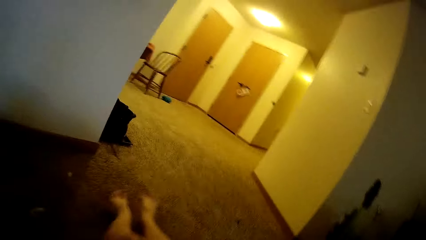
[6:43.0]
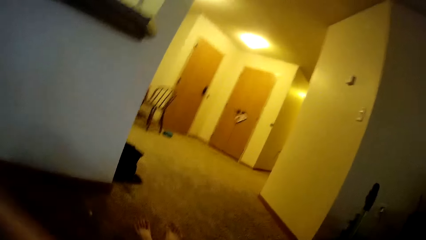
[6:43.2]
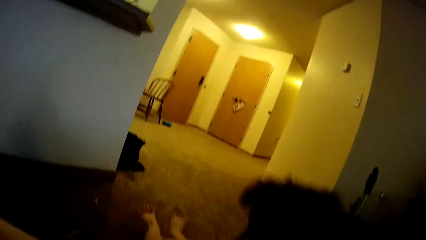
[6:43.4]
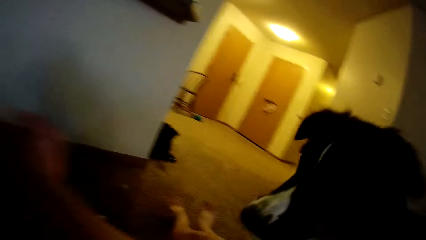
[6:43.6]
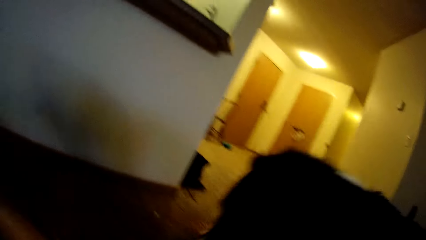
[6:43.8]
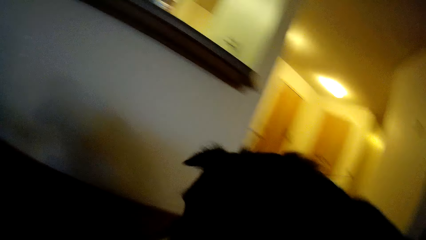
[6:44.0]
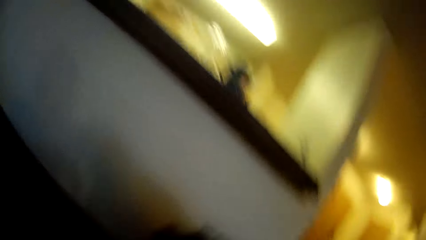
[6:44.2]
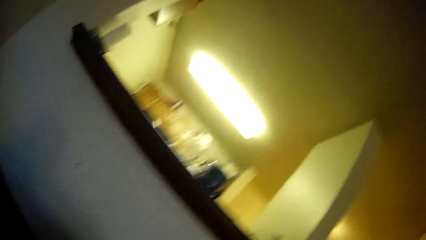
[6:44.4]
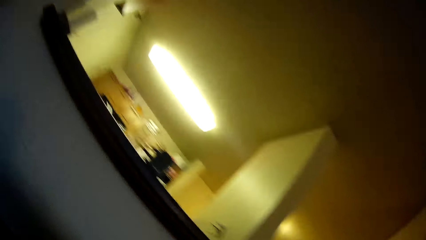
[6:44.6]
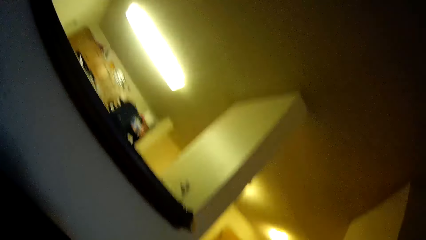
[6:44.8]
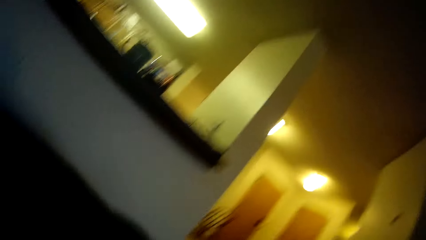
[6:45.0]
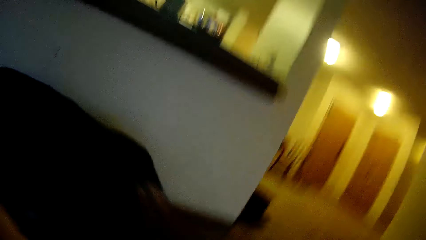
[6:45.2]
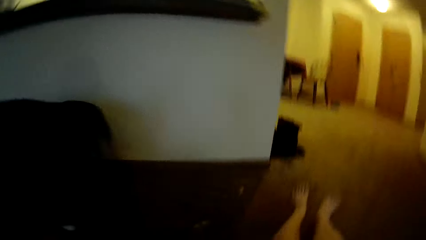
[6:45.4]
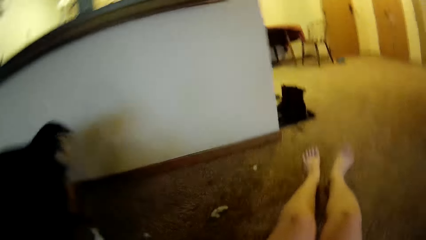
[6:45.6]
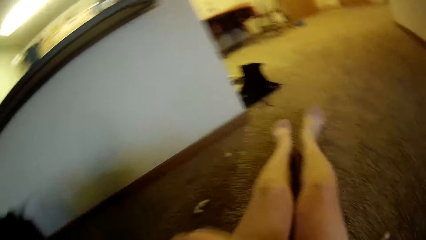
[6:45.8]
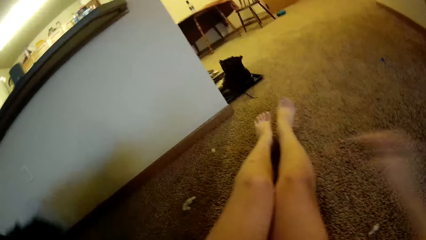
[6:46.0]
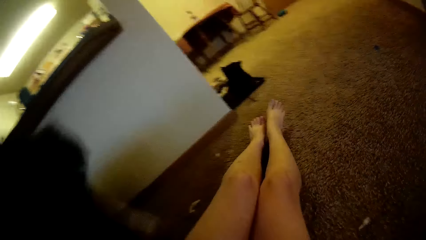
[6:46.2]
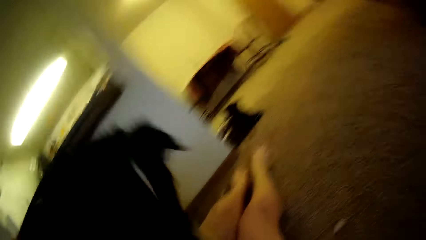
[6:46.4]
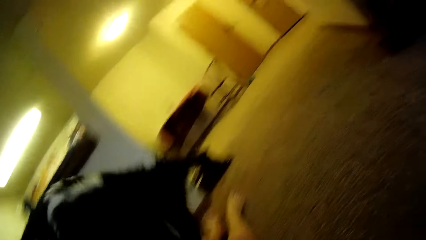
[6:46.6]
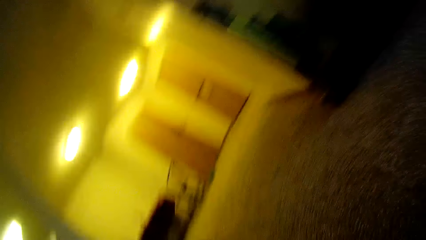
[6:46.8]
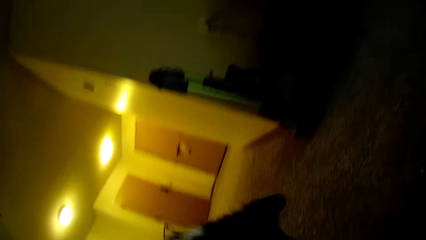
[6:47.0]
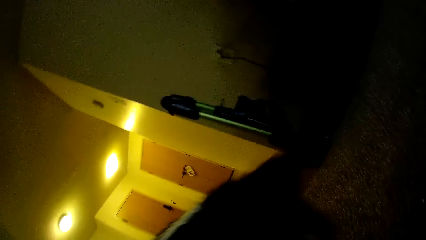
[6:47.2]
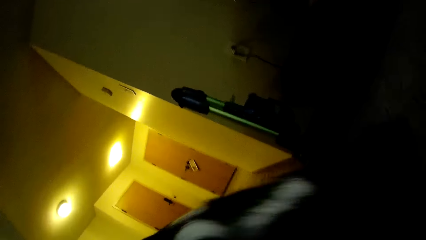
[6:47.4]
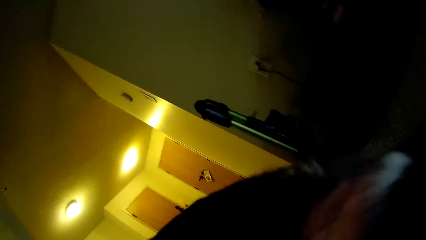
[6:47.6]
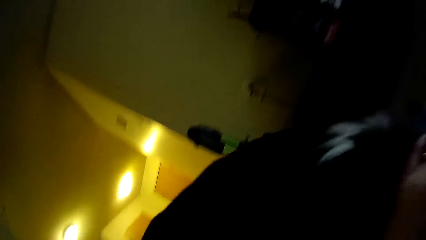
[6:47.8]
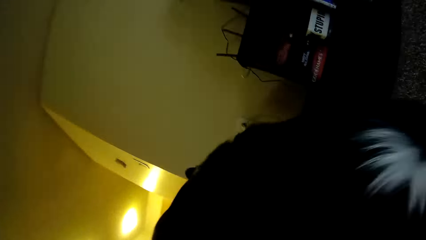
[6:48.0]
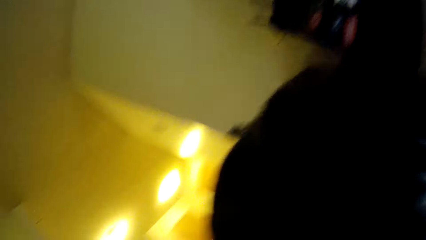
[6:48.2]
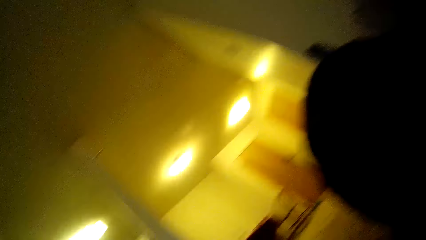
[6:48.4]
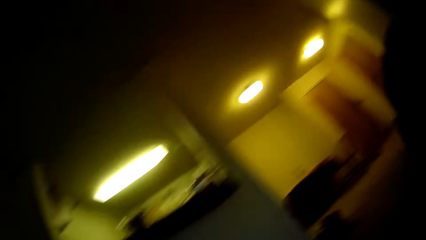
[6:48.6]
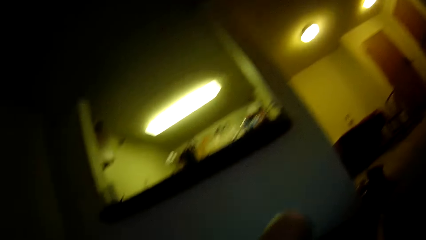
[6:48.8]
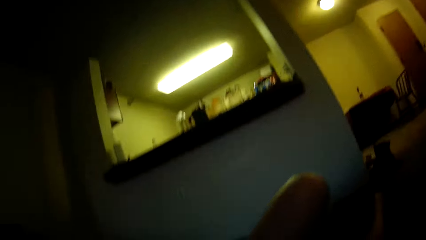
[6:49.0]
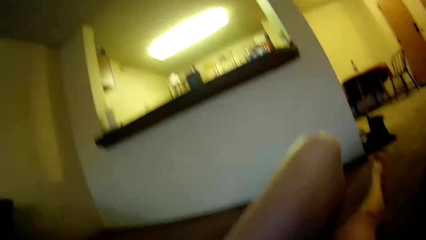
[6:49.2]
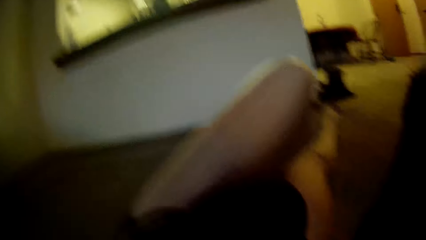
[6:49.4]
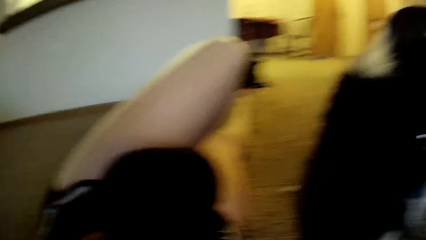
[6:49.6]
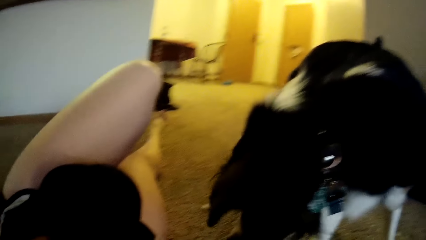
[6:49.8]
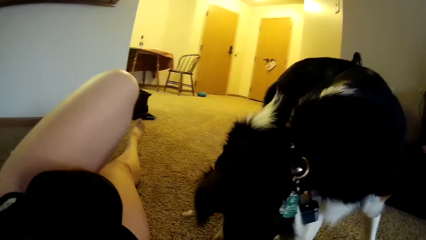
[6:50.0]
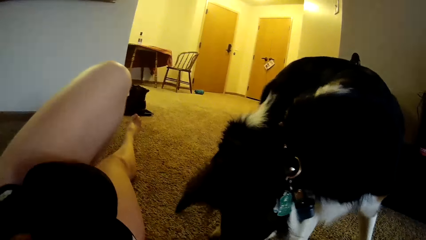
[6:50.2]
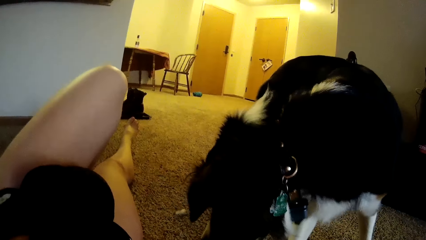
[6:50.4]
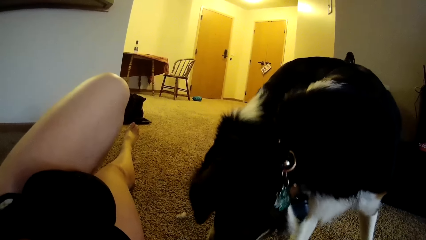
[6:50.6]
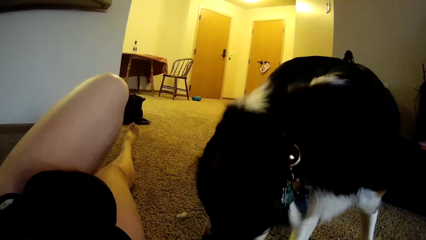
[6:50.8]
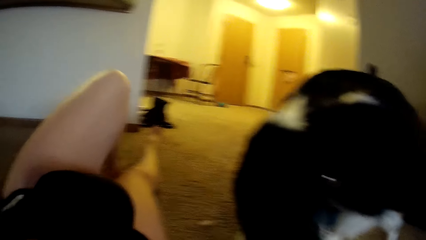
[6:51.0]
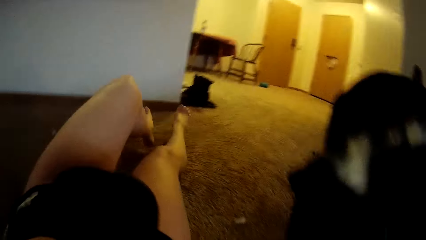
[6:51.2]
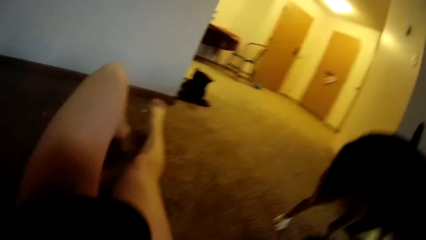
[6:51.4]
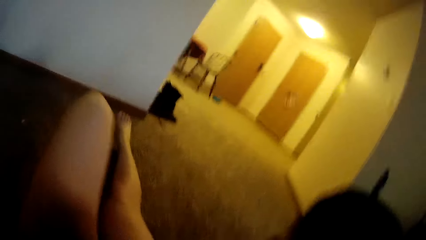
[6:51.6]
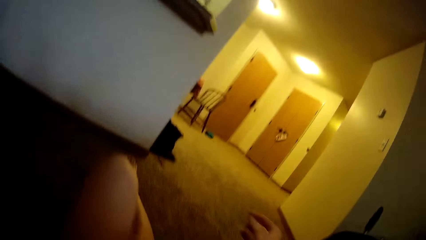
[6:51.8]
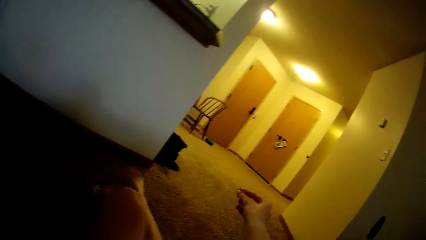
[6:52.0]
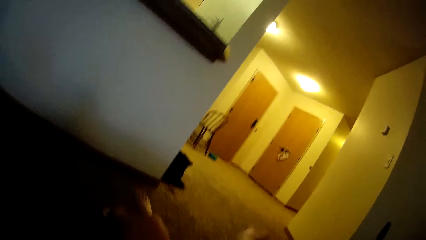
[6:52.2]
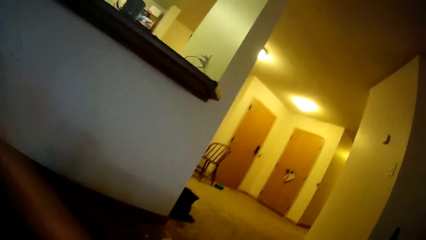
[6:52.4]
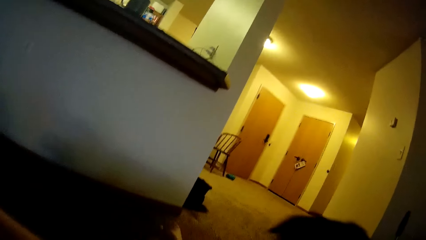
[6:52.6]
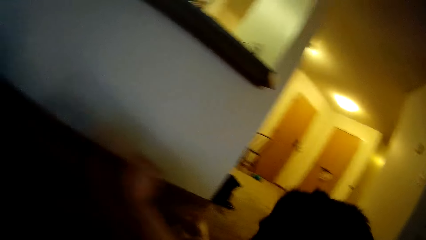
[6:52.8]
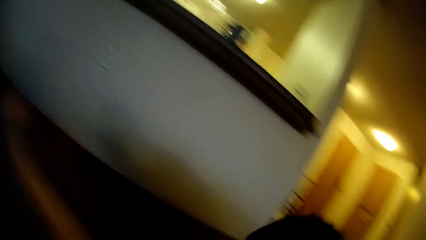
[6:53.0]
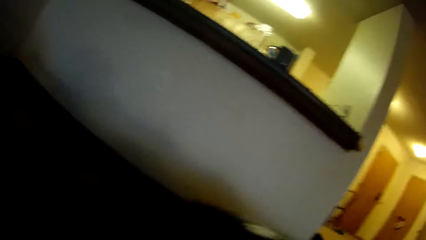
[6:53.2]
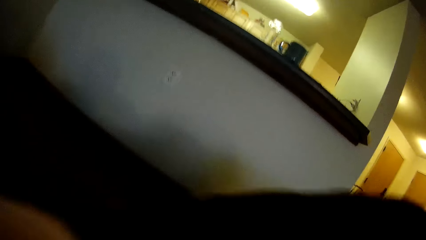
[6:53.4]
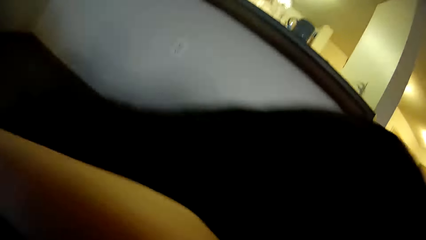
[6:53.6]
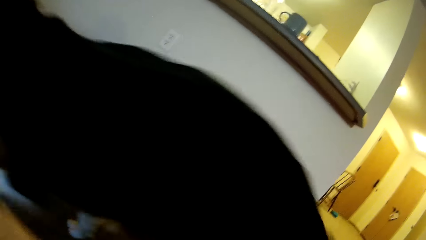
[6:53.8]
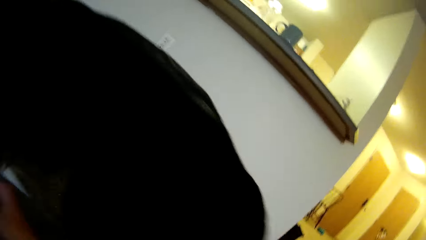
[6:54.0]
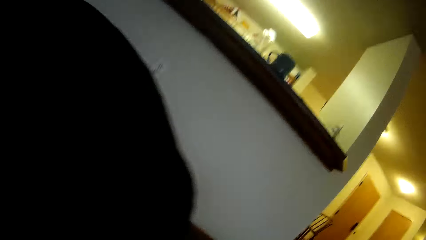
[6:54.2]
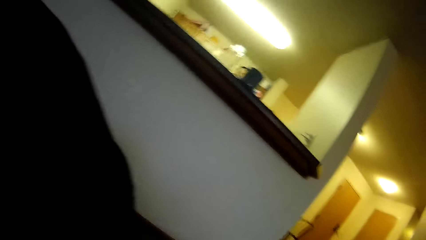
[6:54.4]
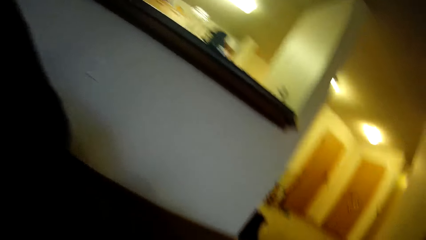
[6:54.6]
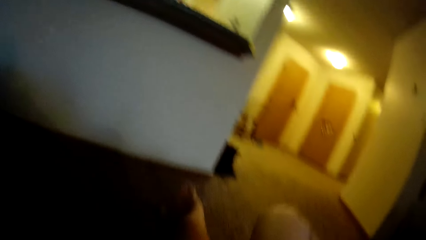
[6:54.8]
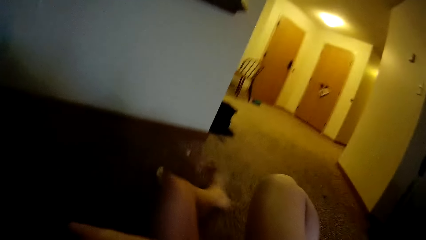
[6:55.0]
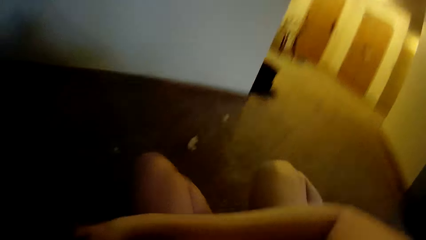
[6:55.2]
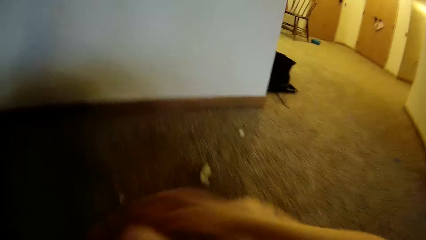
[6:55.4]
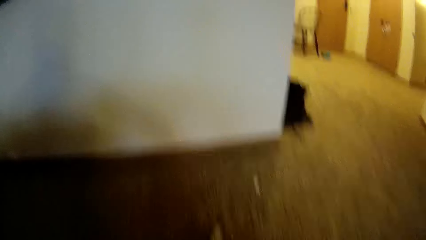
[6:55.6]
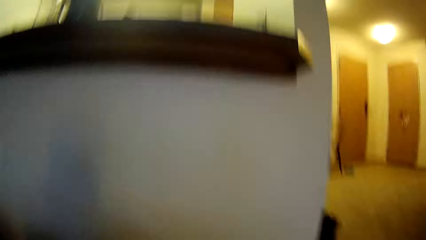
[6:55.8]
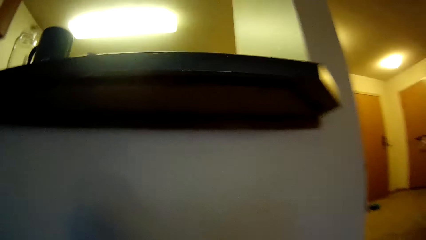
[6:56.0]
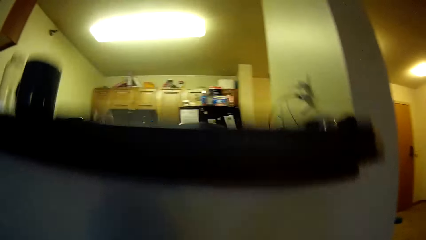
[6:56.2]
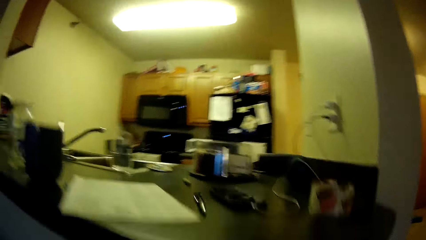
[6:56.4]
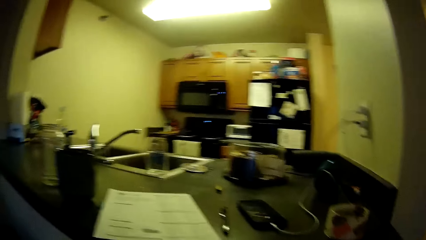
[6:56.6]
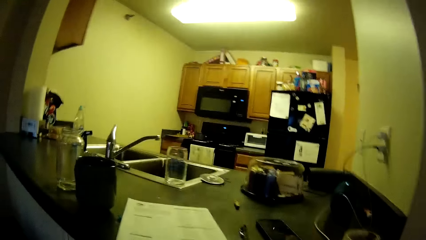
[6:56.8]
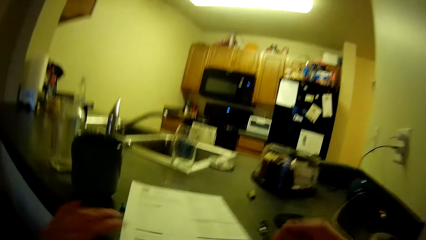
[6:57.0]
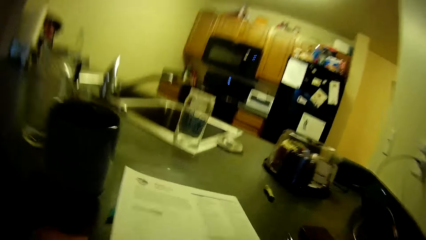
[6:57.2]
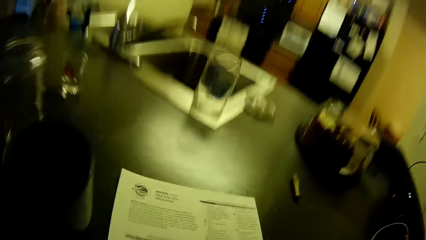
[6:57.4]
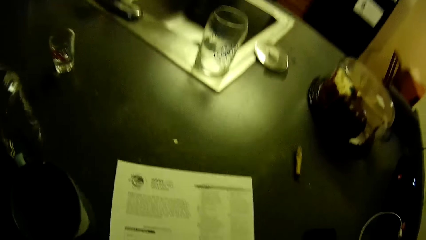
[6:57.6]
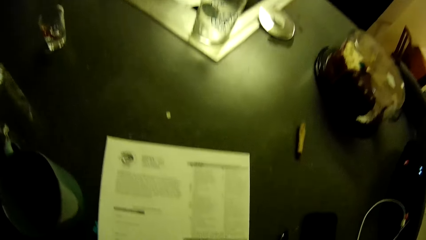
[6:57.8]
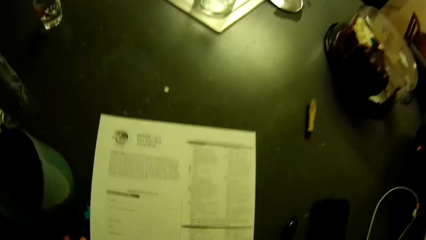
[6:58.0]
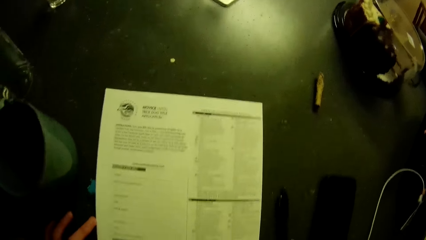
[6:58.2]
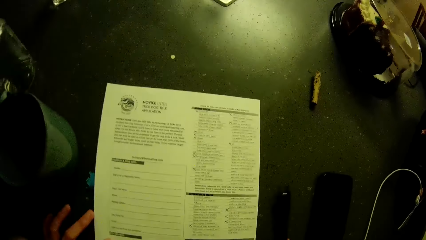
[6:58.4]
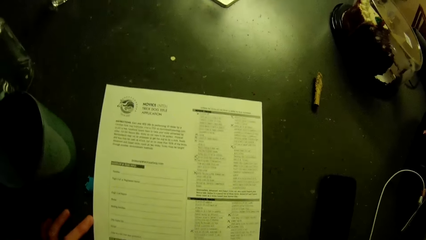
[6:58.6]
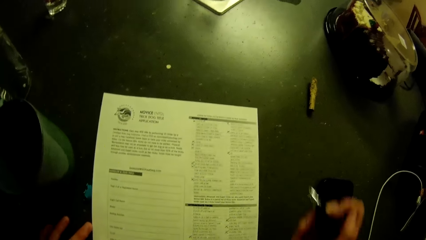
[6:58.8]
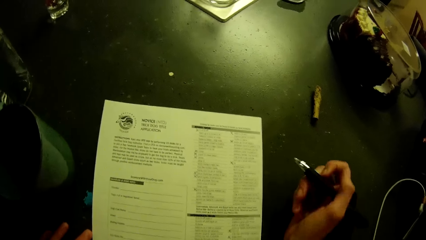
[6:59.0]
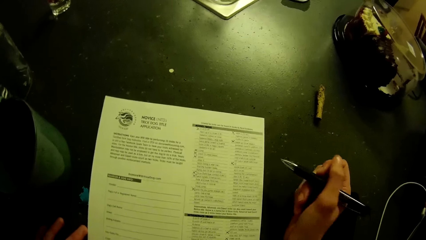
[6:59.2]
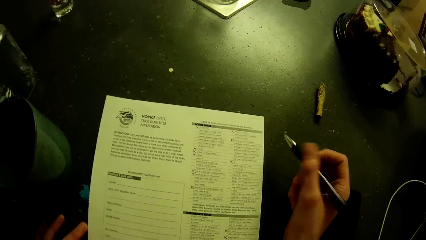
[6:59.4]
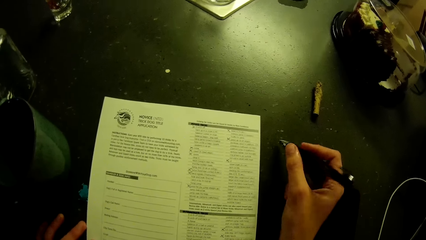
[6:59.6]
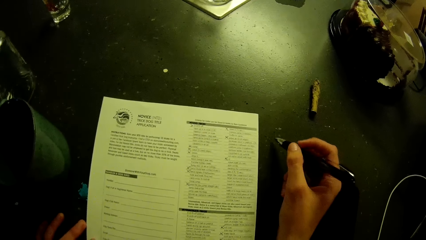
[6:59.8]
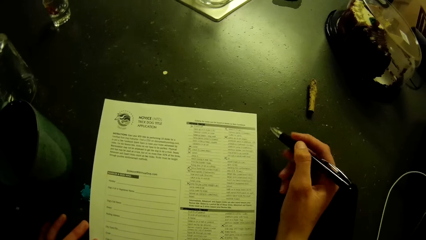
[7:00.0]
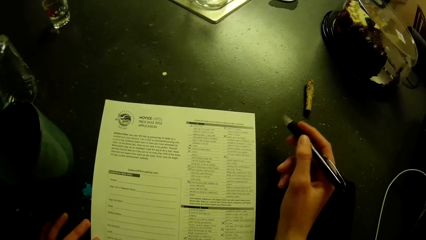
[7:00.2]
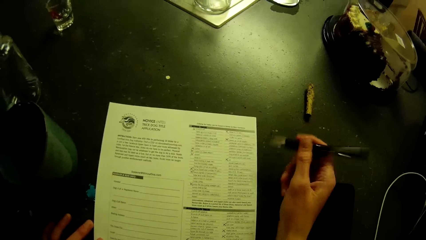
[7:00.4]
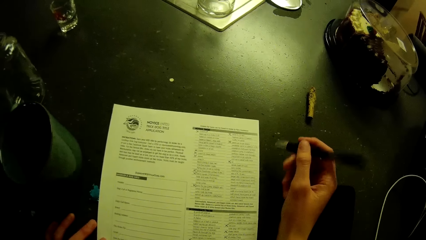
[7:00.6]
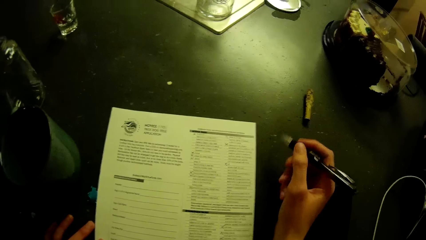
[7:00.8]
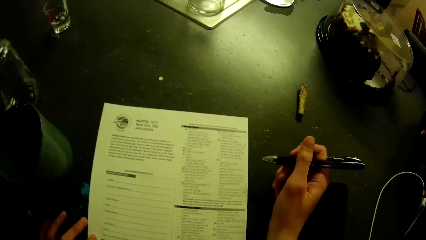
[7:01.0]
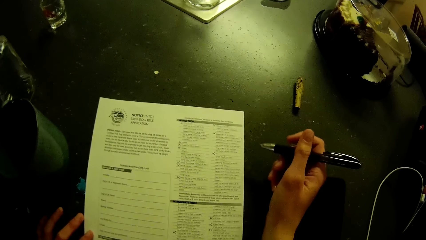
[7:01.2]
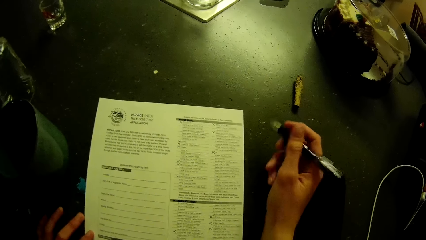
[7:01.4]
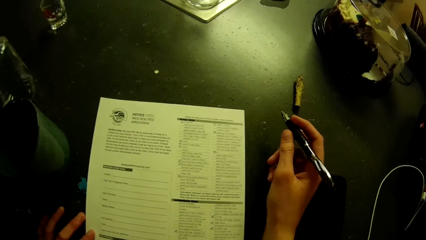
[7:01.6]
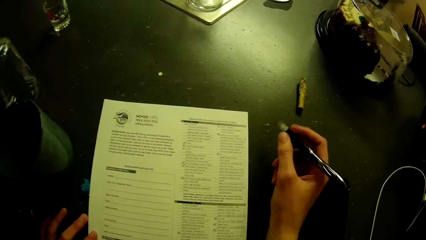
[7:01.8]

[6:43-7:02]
The camera wearer stands near the countertop. They pick up the pen on the kitchen slab. They stare at the booklet. They fondle the pen. They gesture and move the pen in the air.
